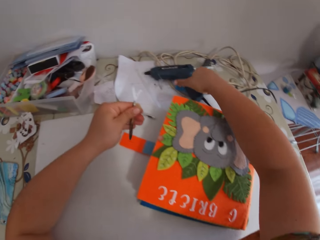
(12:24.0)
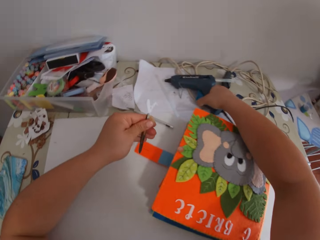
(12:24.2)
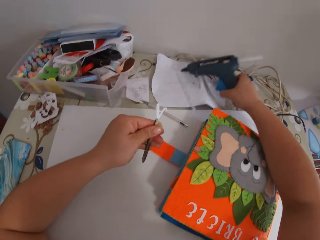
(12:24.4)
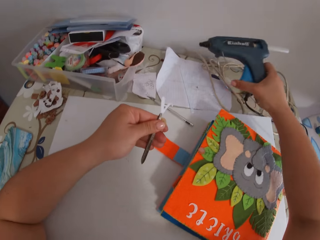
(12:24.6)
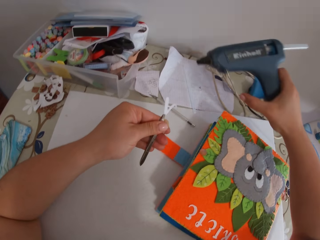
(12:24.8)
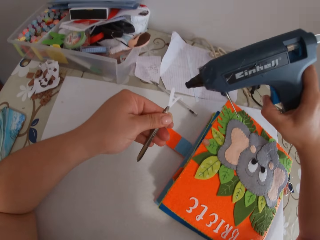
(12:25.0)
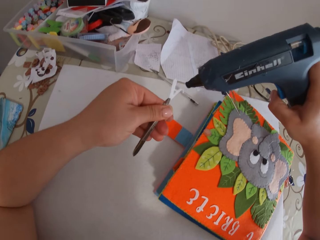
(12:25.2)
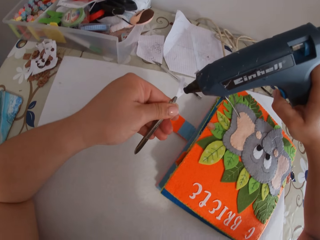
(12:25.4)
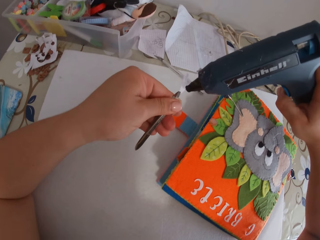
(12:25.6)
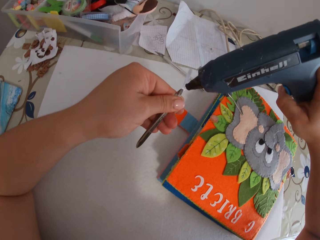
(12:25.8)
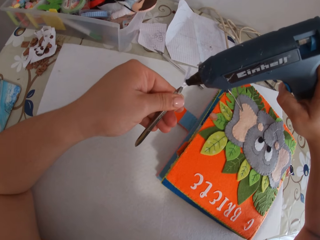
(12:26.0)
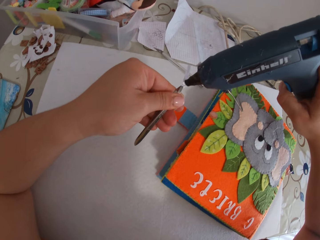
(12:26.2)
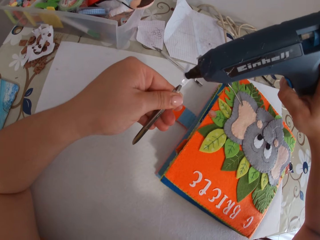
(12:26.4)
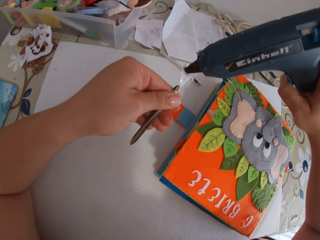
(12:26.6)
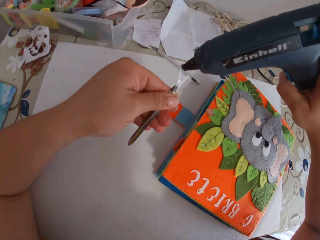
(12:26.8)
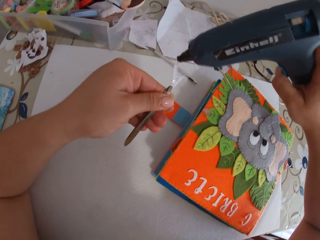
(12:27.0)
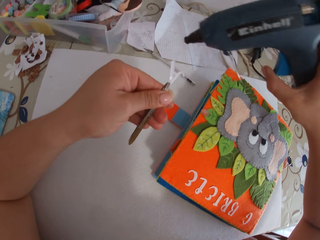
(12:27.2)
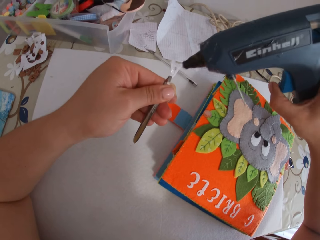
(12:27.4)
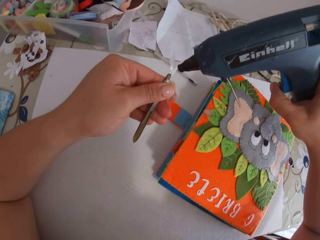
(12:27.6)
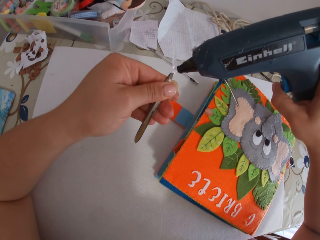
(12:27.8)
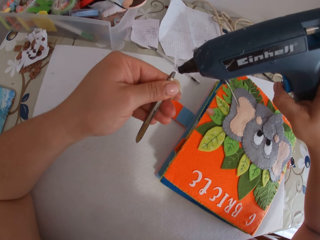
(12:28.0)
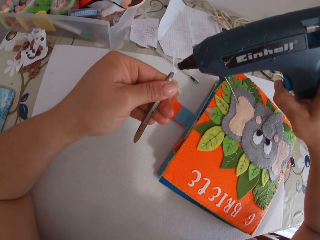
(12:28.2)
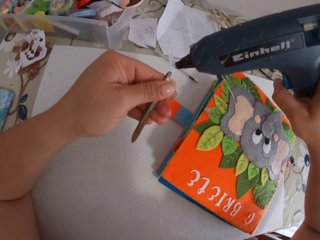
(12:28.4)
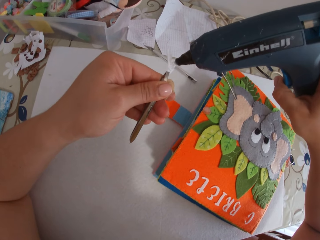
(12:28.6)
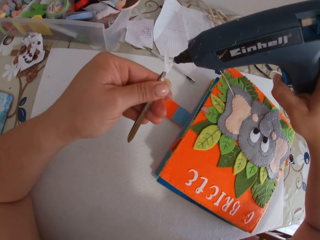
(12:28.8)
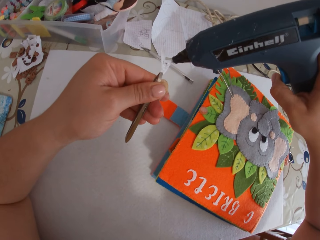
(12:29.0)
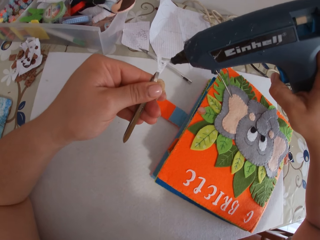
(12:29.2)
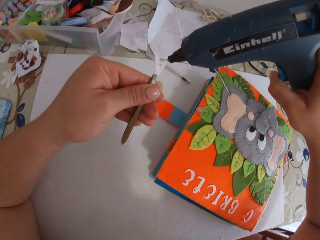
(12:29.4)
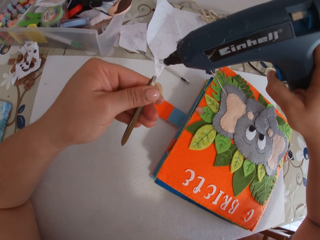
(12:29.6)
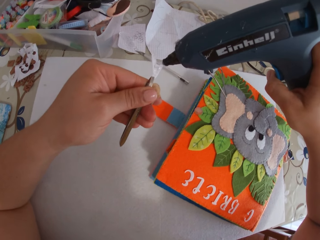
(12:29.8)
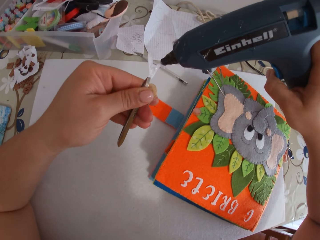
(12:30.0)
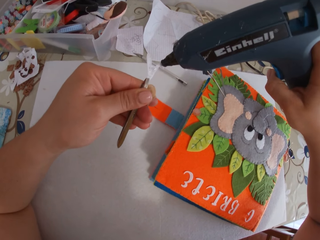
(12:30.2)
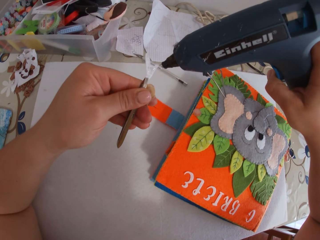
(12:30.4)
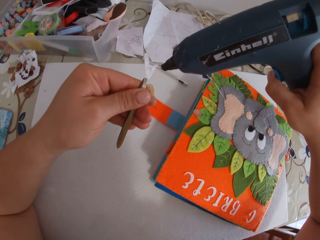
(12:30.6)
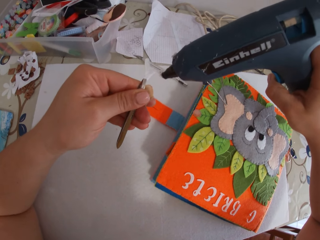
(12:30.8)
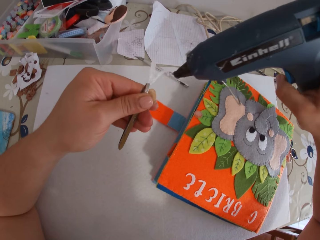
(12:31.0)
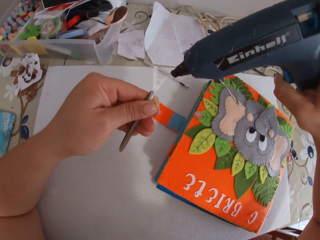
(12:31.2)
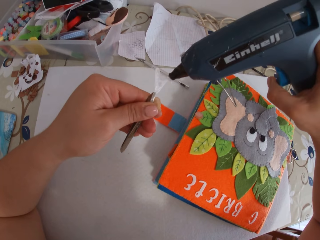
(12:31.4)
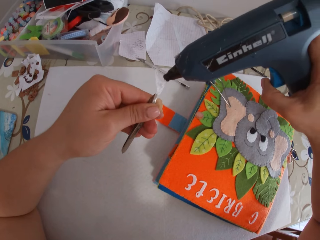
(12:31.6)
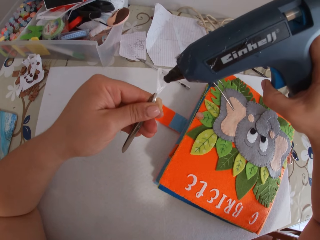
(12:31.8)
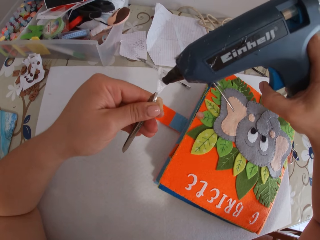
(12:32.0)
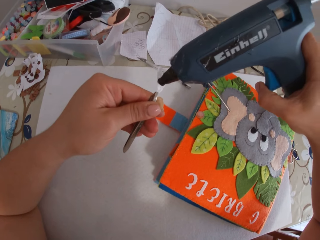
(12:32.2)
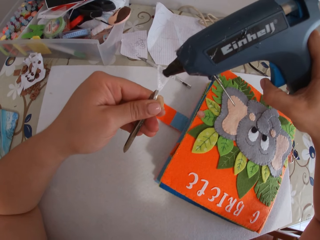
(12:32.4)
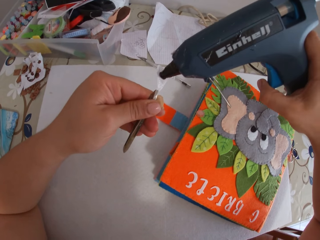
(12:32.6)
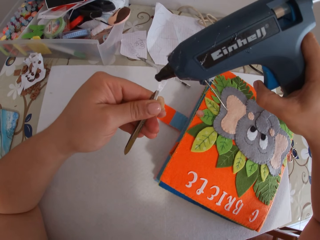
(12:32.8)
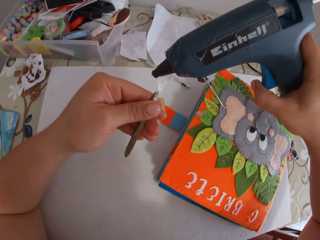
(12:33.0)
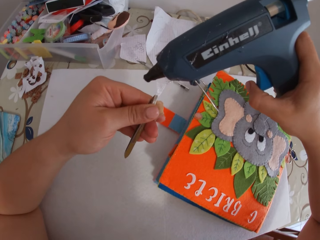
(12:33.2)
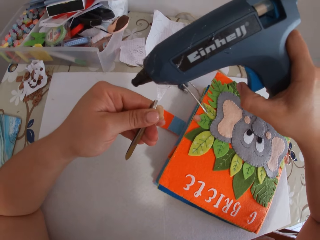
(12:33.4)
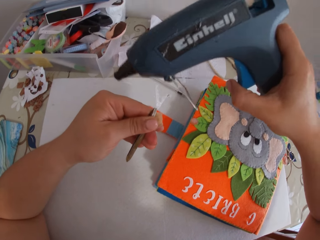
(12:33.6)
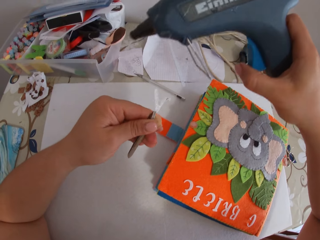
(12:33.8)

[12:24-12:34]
The camera wearer picks up the glue gun from the table. She puts glue on the paper alphabet with the glue gun.

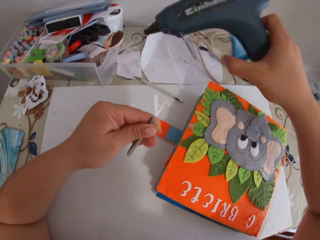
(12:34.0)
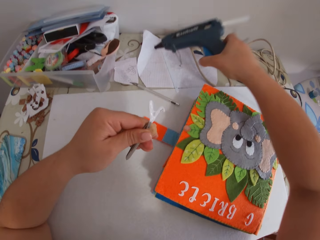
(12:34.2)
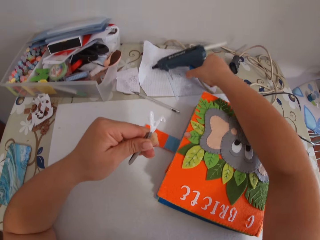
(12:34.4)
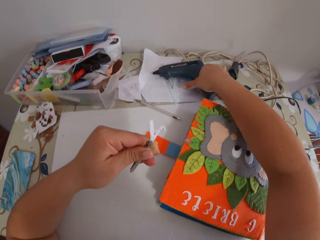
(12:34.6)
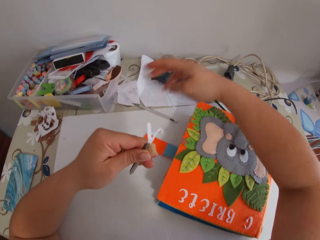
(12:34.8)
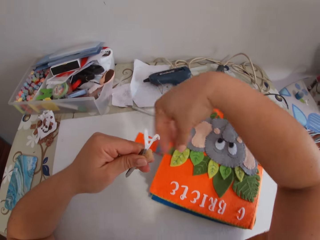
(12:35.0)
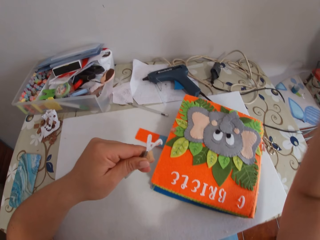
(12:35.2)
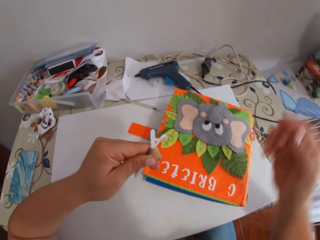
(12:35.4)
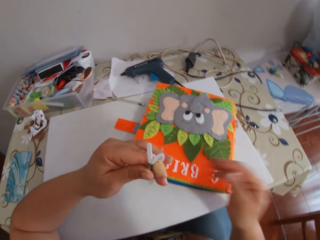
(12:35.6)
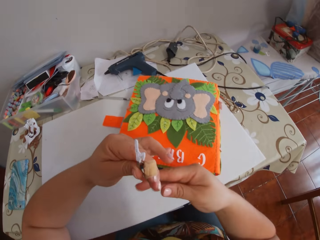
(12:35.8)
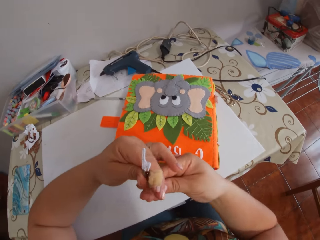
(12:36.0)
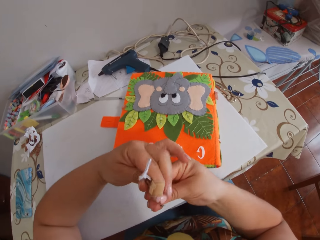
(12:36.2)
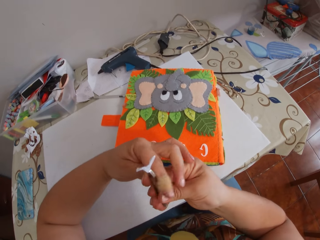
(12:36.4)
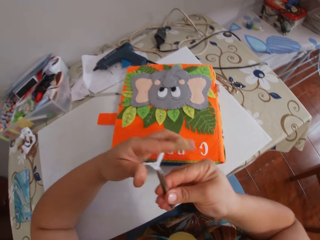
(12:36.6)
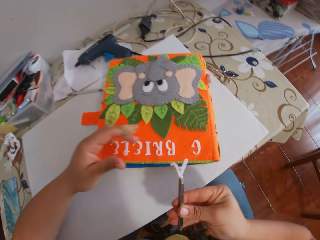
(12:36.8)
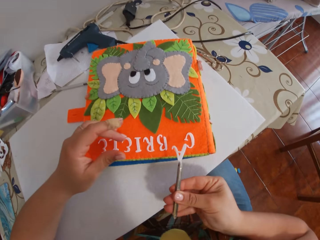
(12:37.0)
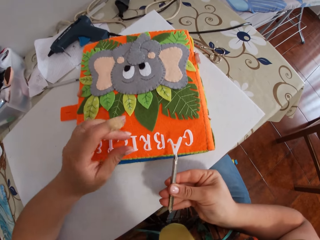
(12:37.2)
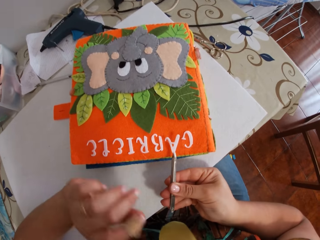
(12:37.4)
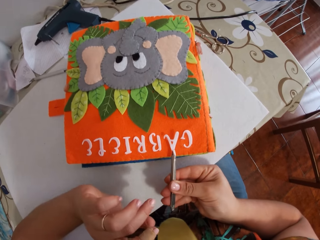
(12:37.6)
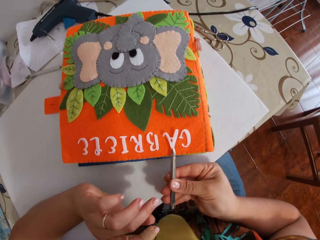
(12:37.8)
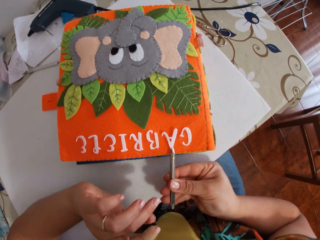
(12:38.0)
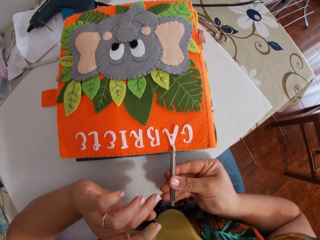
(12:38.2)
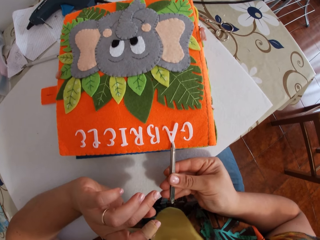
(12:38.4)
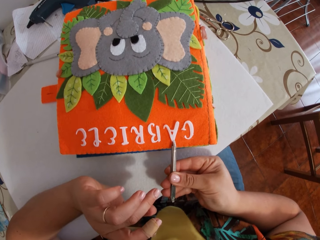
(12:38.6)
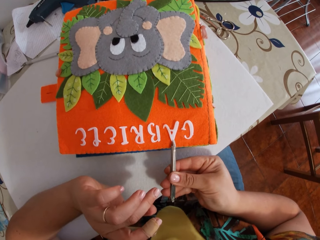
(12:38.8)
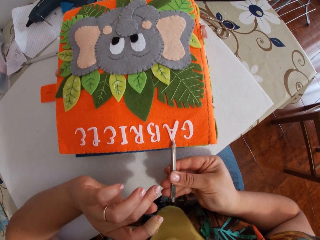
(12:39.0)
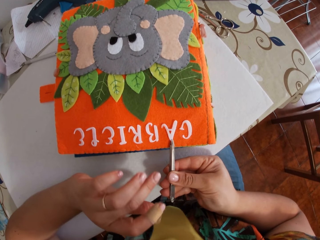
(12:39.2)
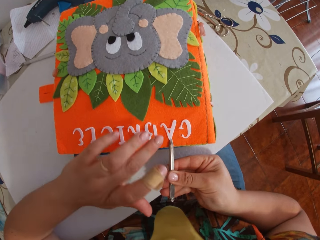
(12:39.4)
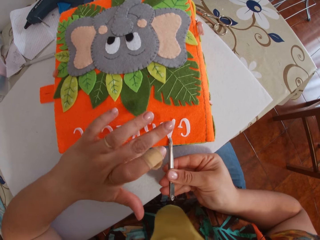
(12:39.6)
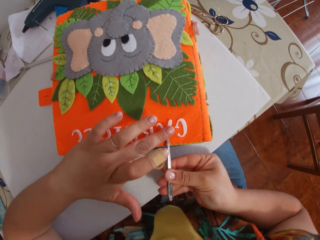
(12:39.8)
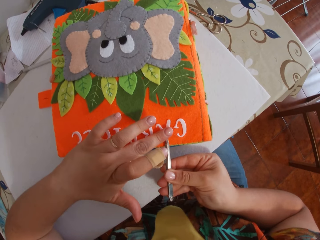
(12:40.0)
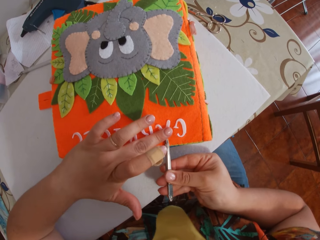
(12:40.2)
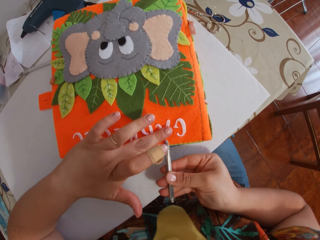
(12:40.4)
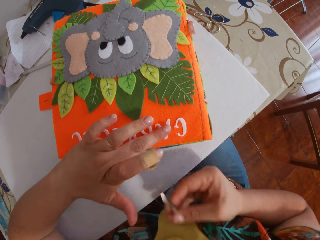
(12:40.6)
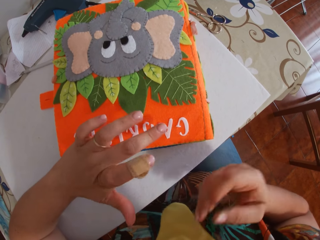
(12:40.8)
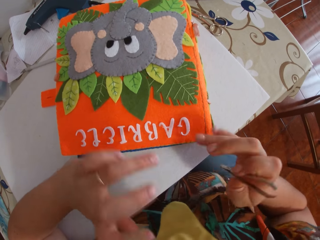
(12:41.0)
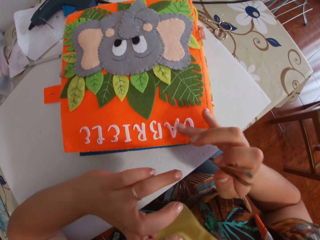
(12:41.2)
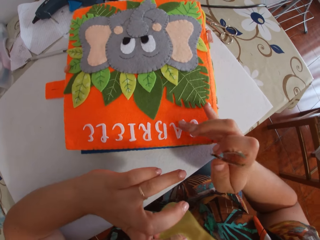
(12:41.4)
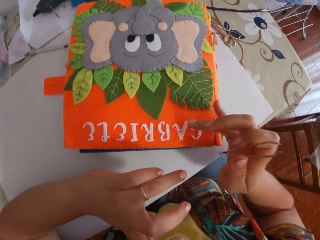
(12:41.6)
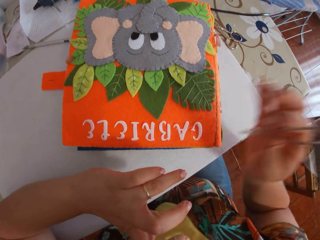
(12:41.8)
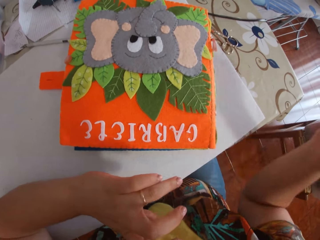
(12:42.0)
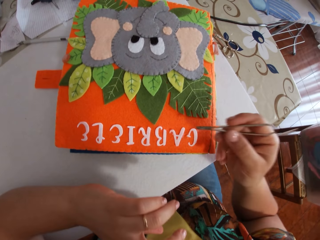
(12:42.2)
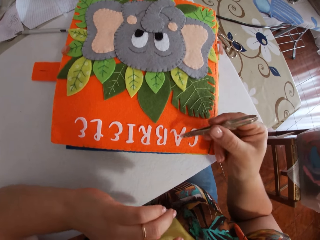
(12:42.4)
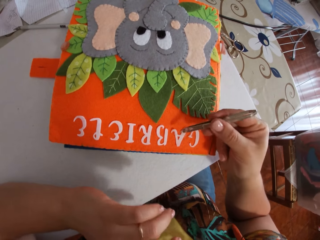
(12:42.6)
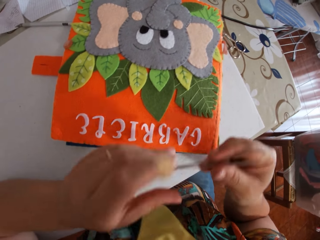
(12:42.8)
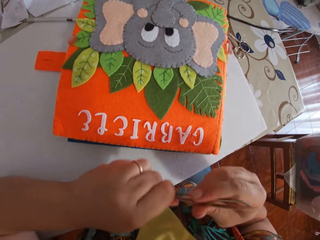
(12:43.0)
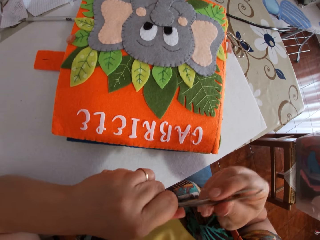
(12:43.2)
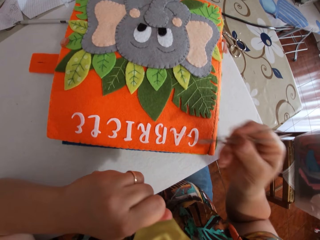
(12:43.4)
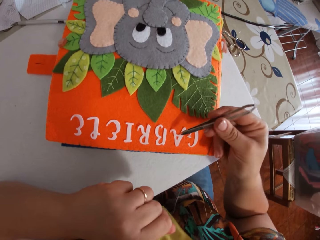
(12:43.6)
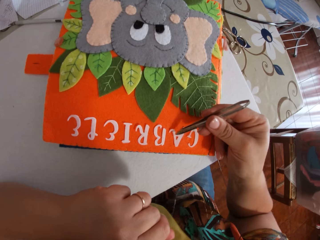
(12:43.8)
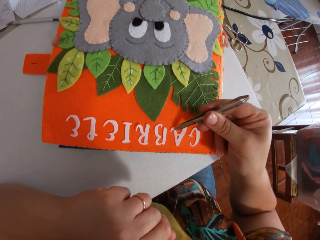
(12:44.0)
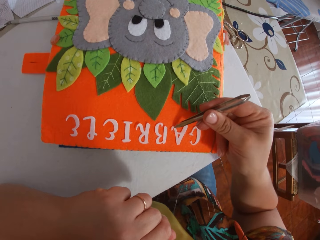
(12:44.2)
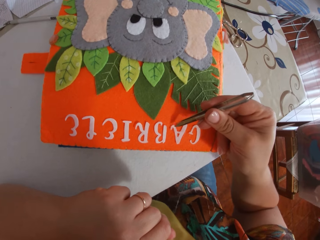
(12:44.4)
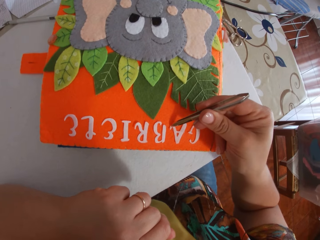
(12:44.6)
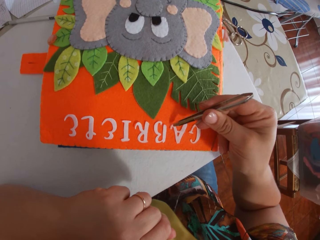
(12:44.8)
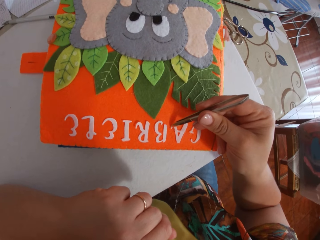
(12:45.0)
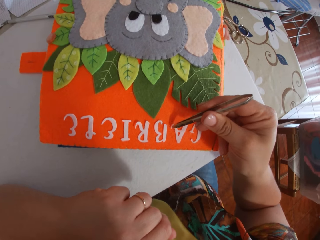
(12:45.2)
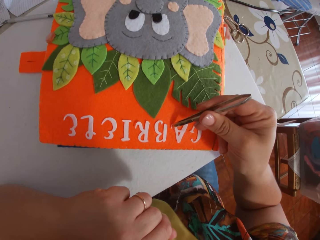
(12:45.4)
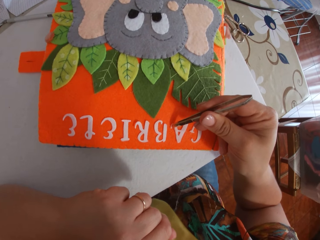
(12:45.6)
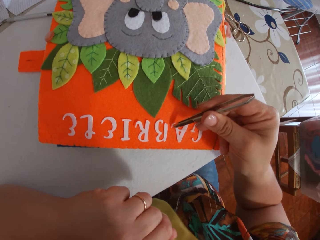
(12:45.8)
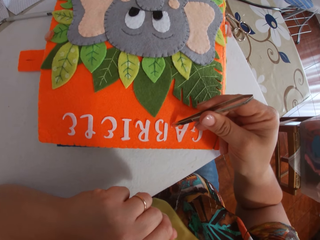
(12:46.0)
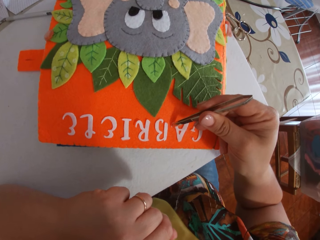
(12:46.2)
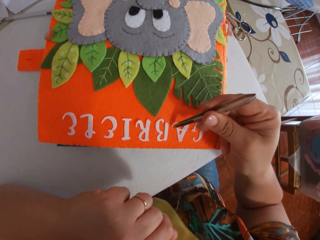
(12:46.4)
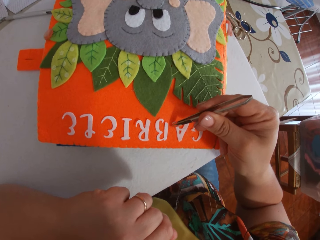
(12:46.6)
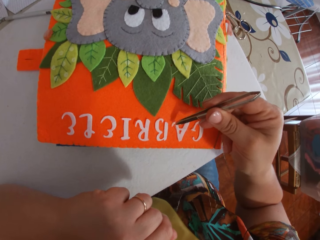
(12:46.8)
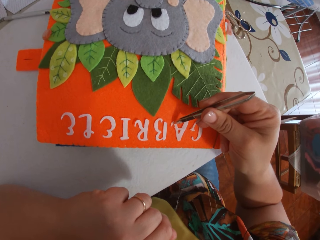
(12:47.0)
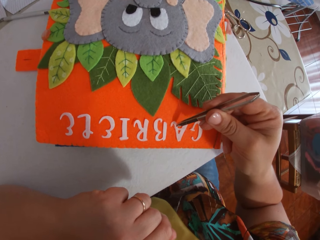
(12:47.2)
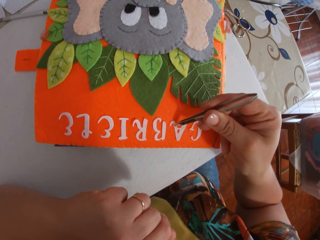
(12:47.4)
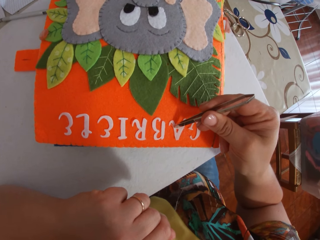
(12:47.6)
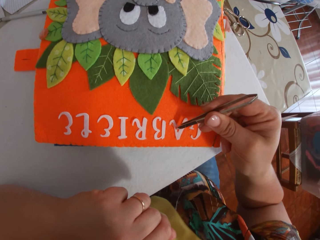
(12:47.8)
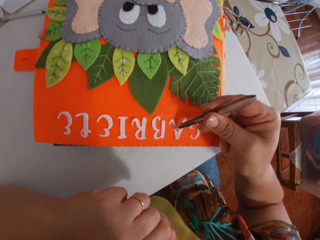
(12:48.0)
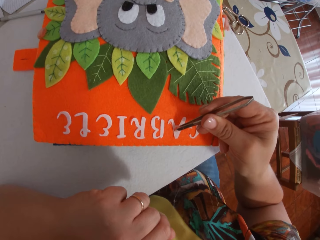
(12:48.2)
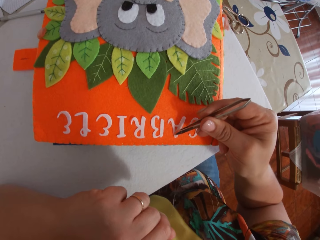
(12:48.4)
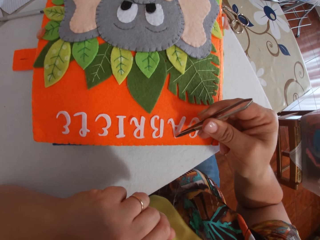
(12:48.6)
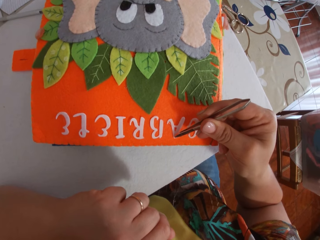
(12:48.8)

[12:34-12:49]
The camera wearer puts the decoration on the table. She drops the glue gun on the table. She passes the pincer to her right hand. She holds the tongs with the right hand. She places the tongs on the book. She places the paper alphabet on the book with the pincer and her left hand. She sticks the decoration with her fingers. She touches the paper alphabet with her right hand. She cleans the tip of the pincer with her left hand. She sticks the decoration with the tongs. She smoothens the paper alphabet on the book with the pincer.
